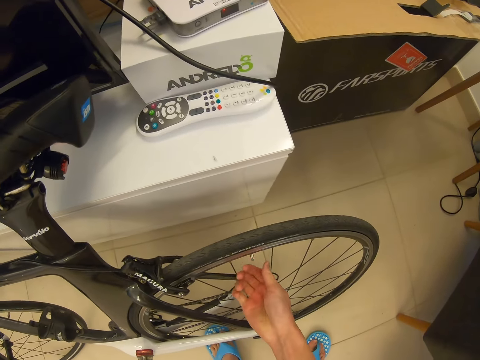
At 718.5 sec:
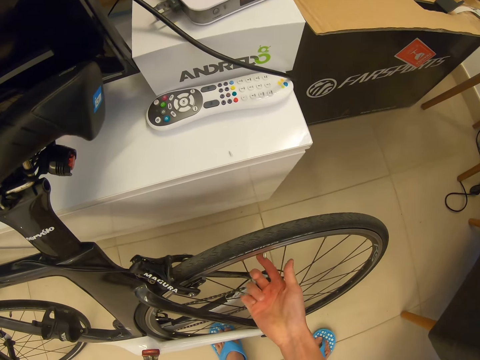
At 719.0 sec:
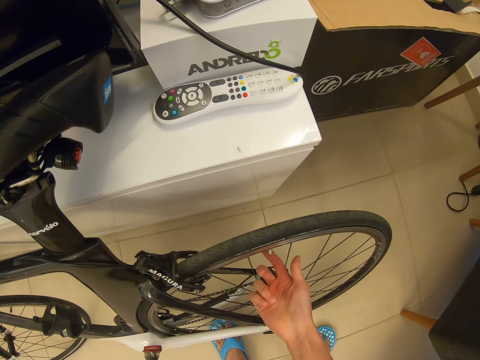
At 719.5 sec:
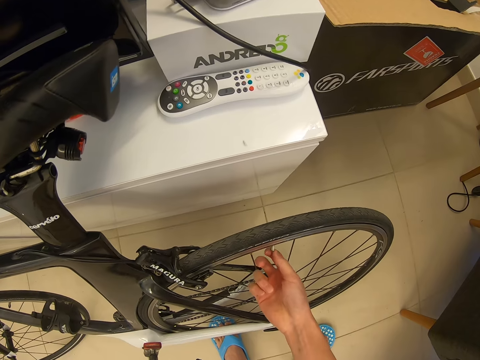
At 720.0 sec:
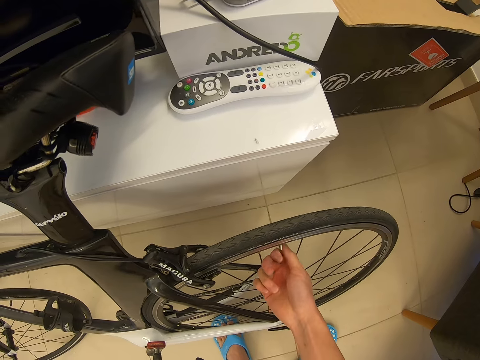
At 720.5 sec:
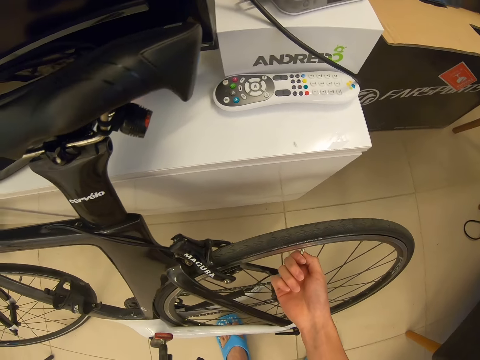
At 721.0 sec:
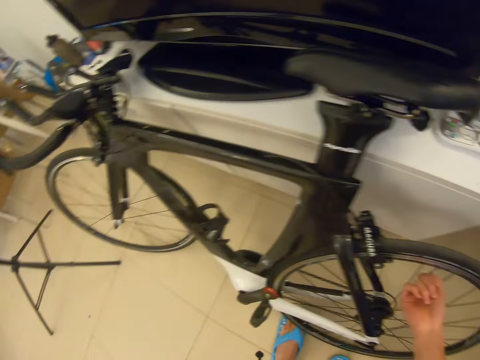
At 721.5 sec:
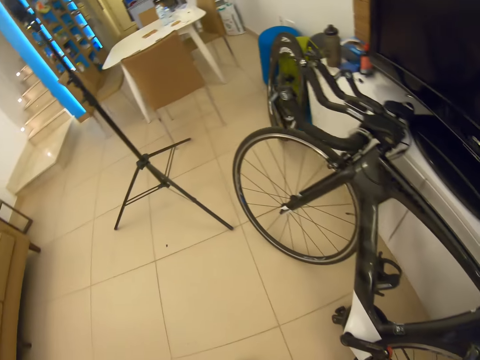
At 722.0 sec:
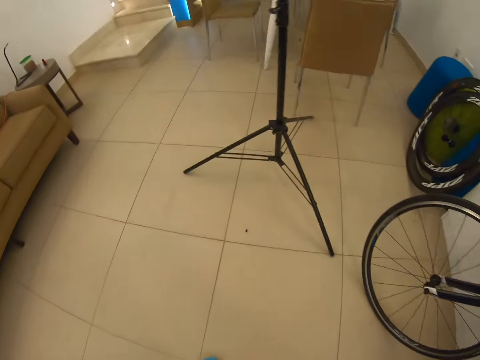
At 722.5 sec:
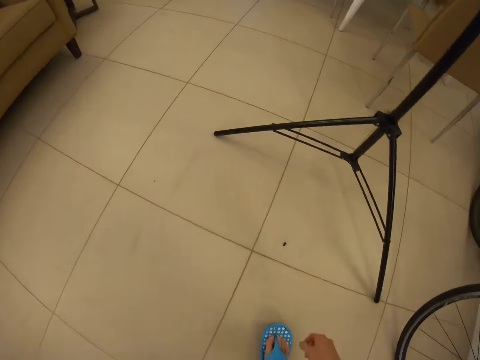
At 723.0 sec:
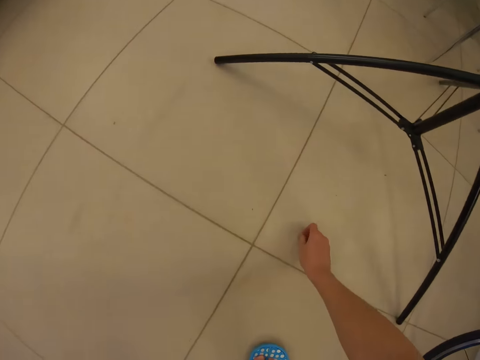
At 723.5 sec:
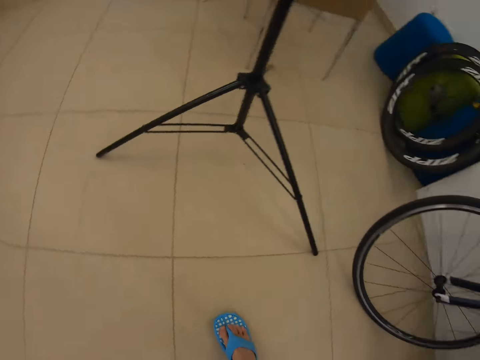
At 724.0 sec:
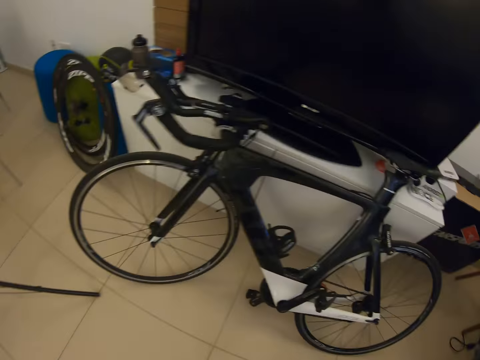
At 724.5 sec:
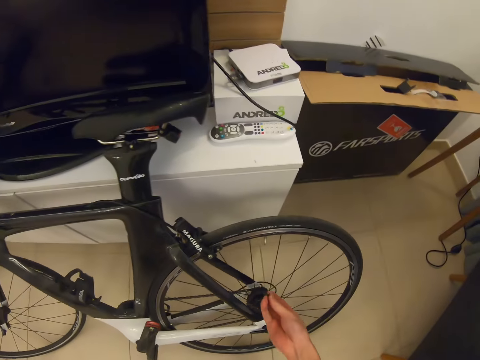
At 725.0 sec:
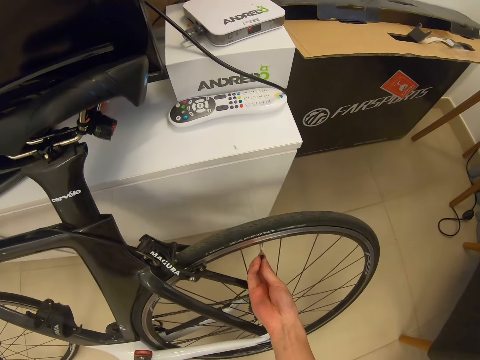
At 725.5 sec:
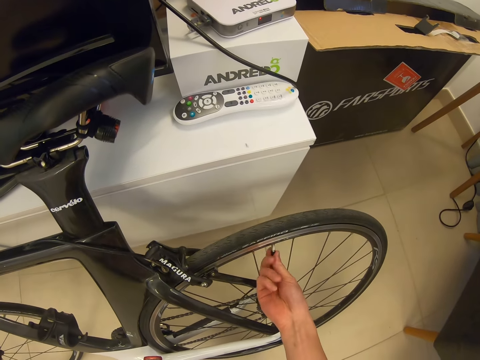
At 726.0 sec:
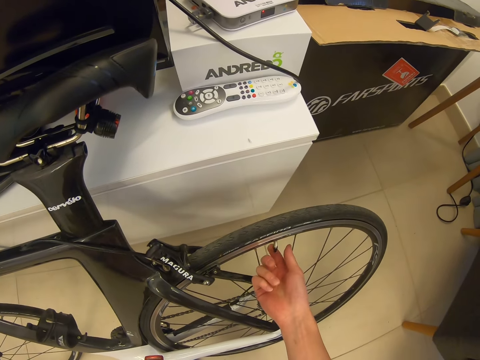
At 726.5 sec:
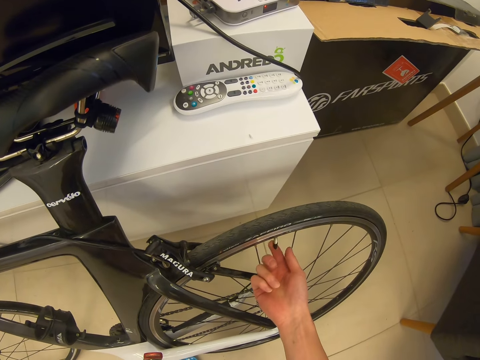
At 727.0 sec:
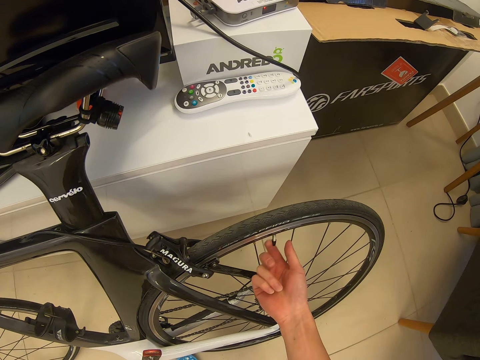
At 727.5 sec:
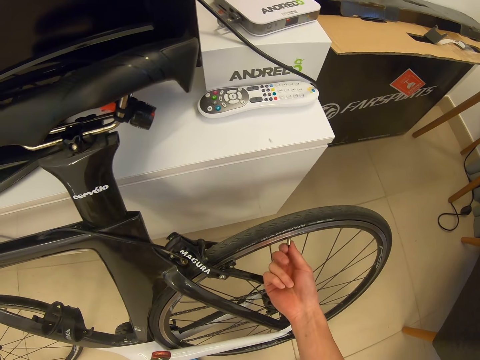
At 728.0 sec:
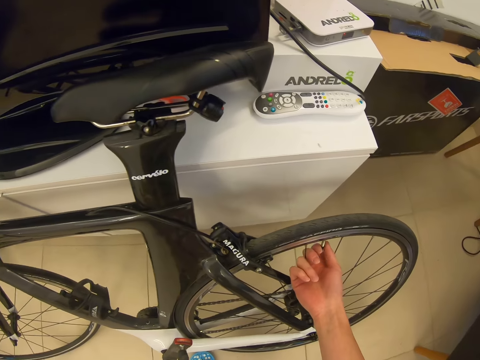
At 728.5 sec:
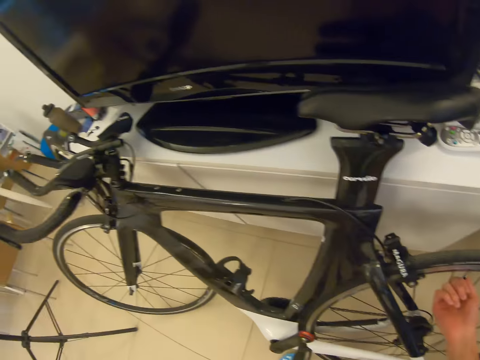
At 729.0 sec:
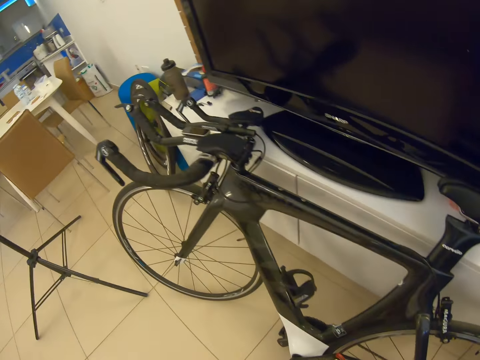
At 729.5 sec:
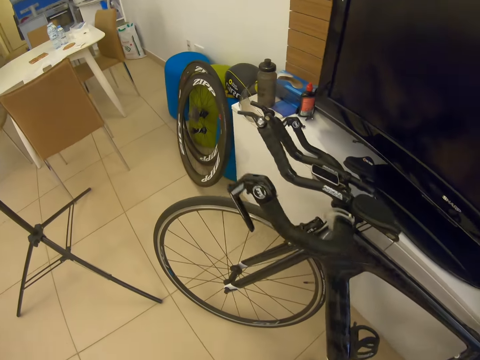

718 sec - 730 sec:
The camera wearer tightens the valve. They pick the valve cover from the floor. They cover the valve with the cover.

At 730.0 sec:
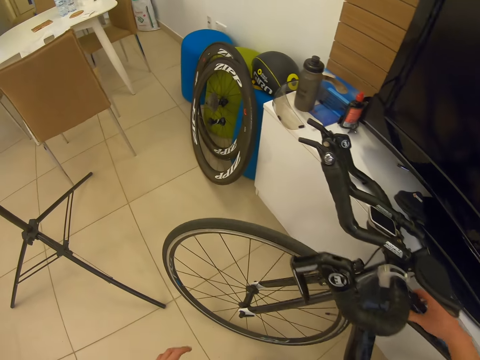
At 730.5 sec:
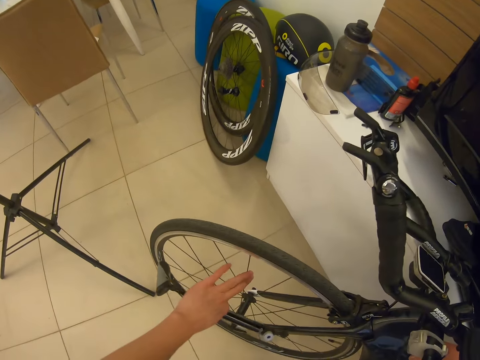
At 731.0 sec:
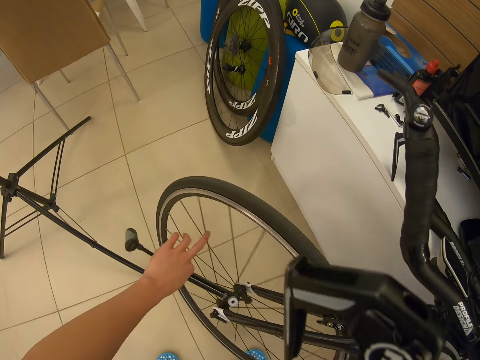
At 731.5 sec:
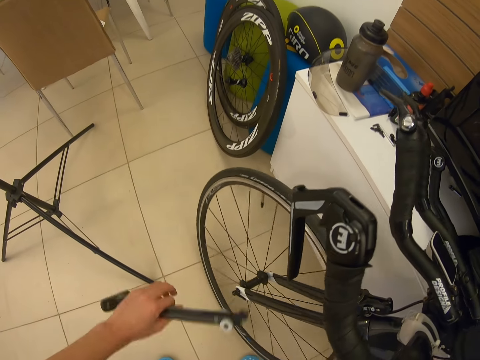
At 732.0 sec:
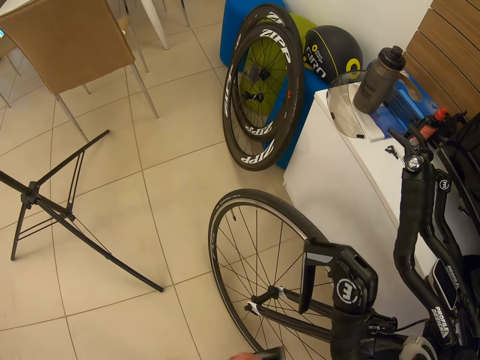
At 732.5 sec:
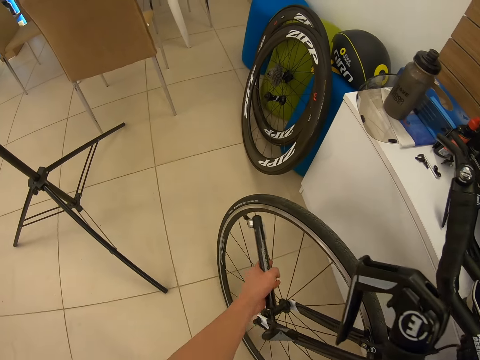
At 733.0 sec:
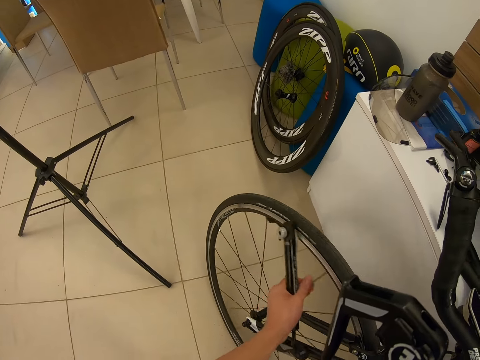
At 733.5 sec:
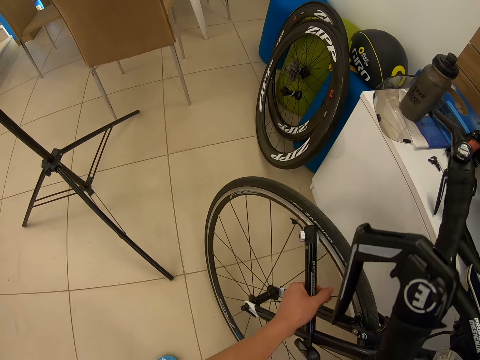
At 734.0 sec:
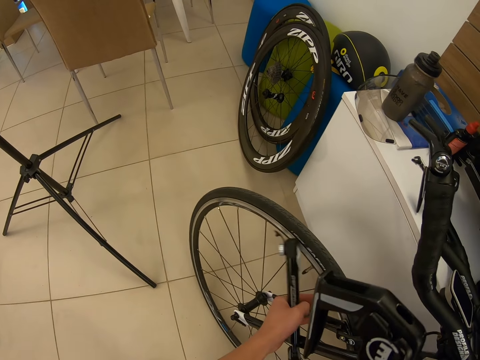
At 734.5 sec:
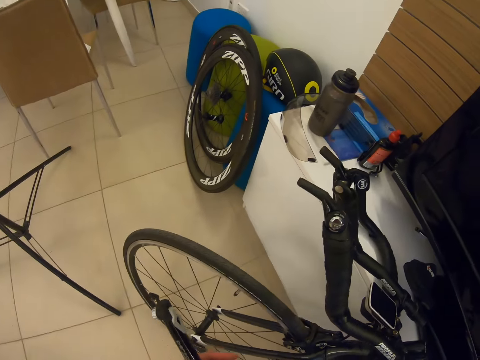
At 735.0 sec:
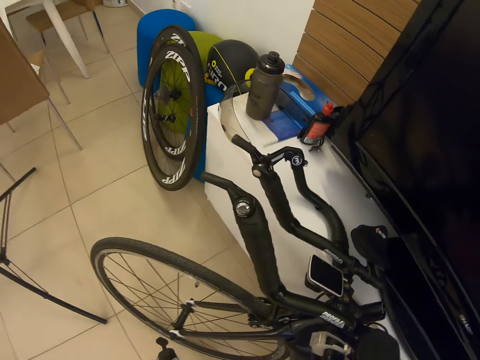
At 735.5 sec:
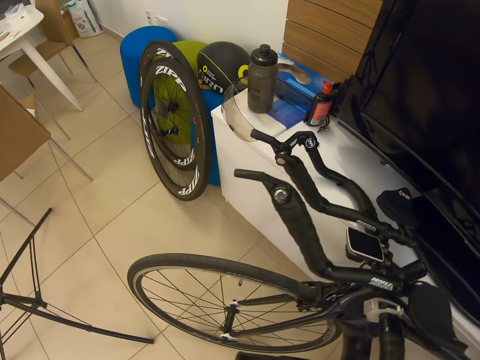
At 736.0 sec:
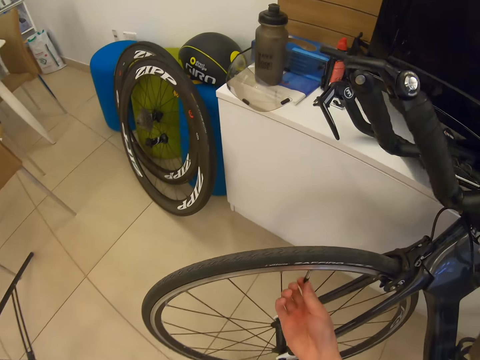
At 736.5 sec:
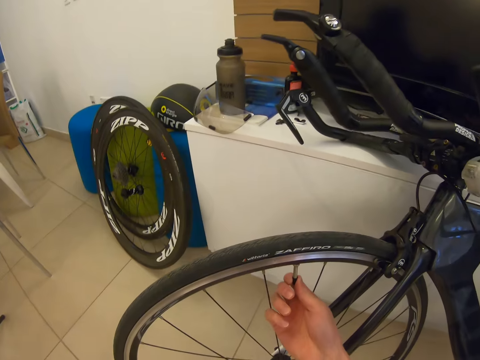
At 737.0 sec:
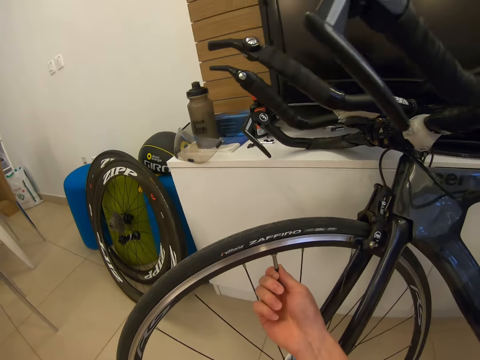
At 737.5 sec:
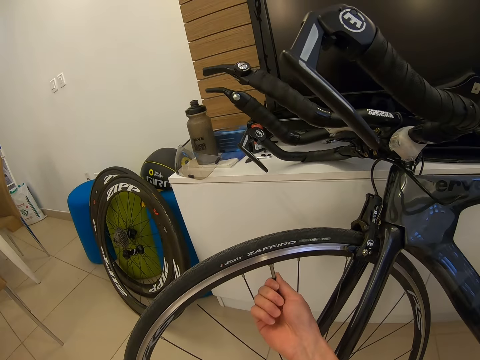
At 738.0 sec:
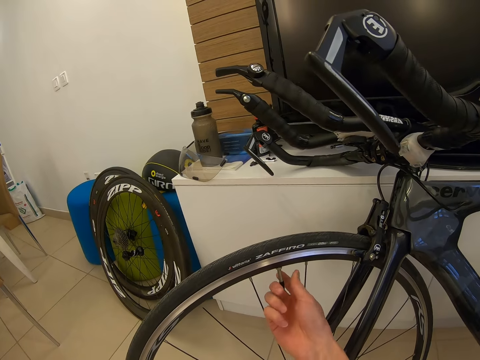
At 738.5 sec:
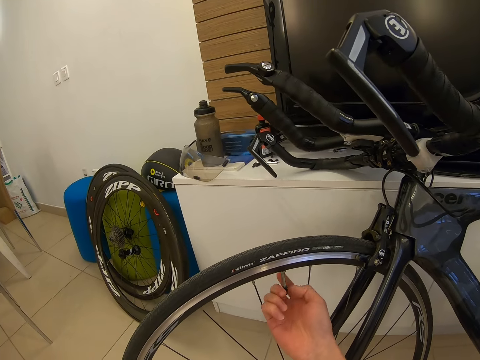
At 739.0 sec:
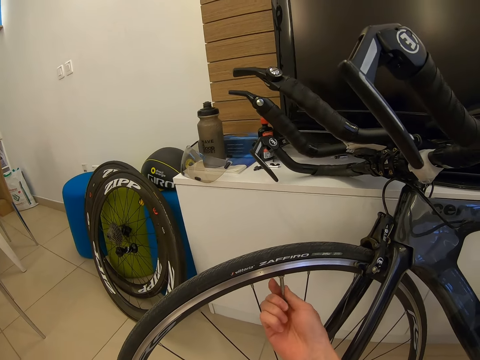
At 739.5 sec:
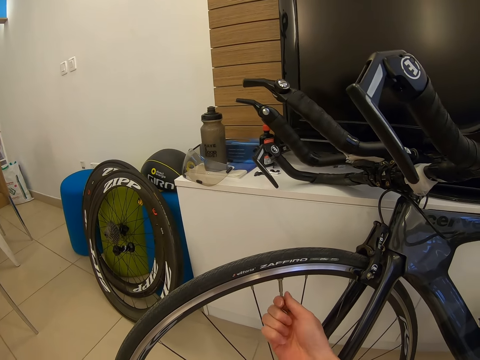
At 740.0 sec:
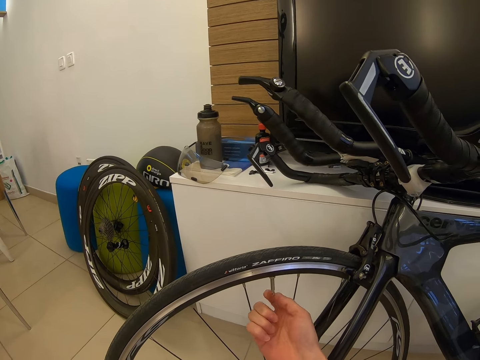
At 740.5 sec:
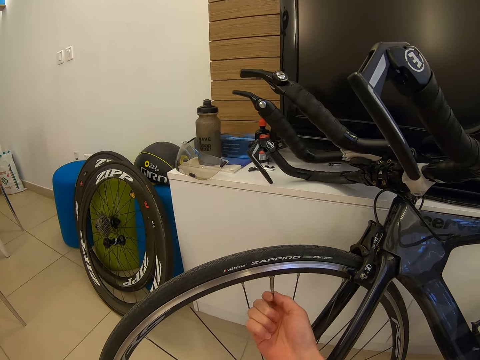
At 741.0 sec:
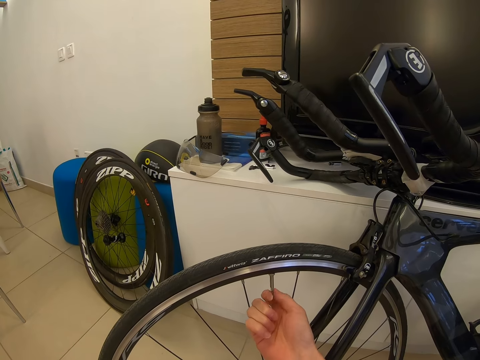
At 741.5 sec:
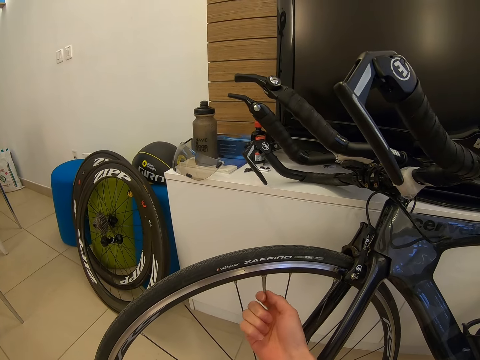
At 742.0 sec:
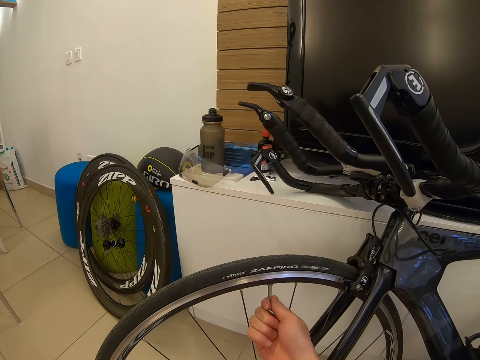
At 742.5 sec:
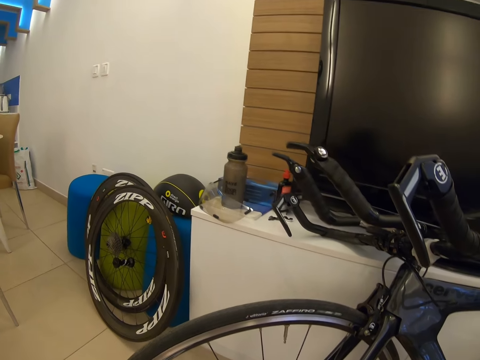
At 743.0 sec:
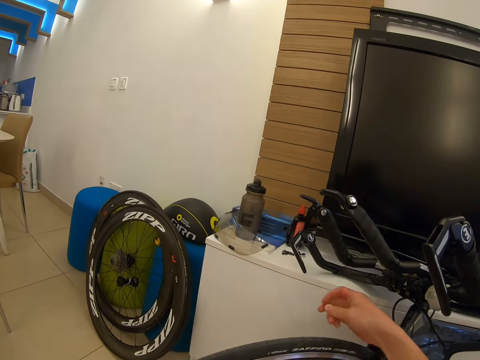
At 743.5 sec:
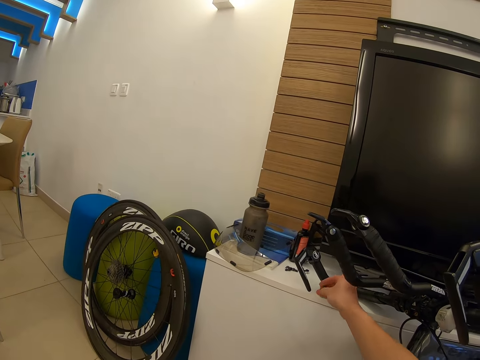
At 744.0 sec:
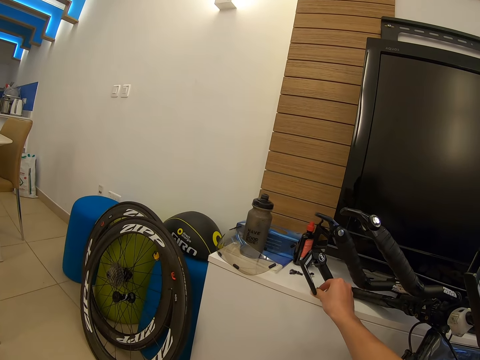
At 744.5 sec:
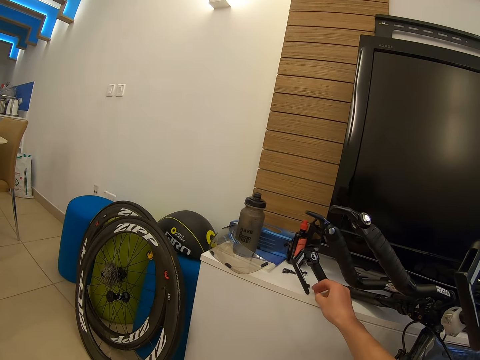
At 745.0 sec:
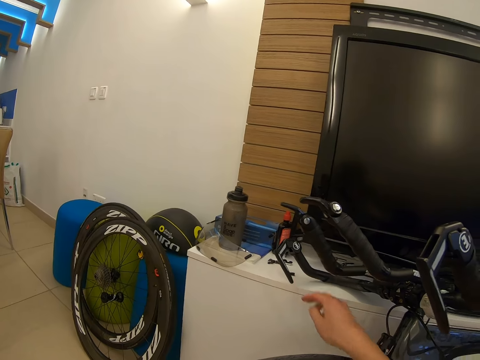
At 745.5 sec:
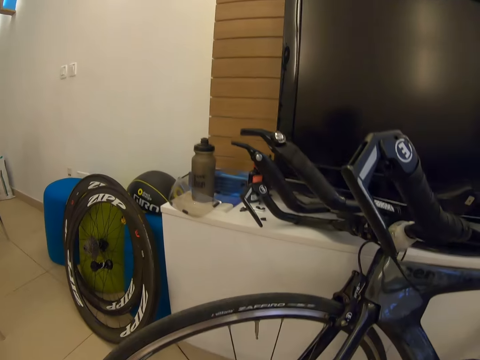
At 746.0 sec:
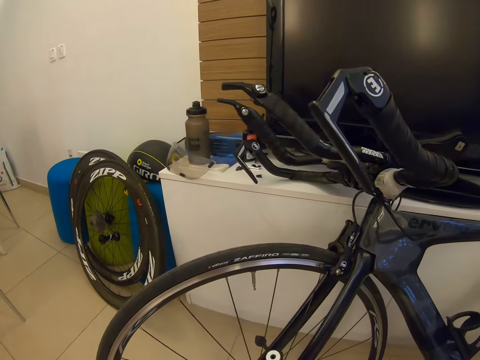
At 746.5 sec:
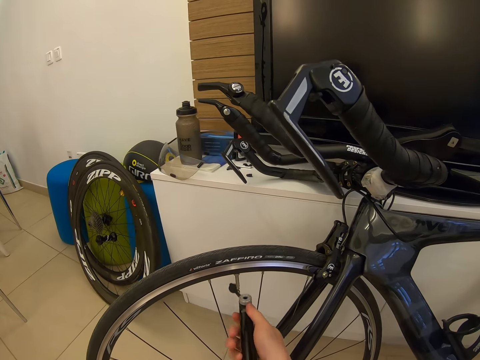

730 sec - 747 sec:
The camera wearer rotates the tire. They hold the pump. They open the valve. They place the cover on the TV stand.
